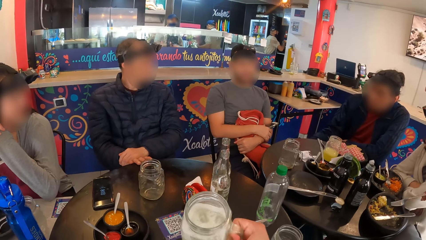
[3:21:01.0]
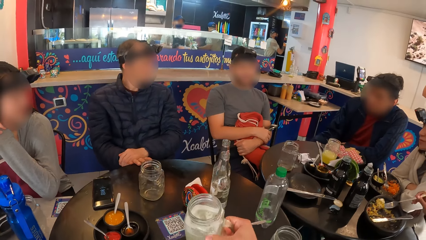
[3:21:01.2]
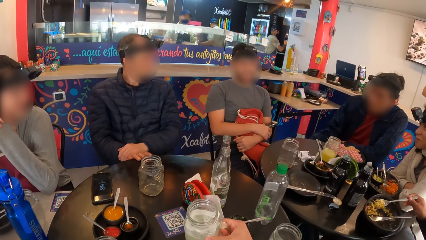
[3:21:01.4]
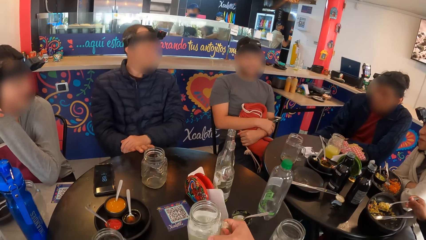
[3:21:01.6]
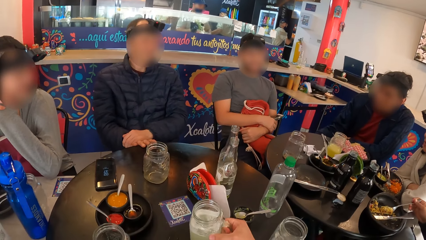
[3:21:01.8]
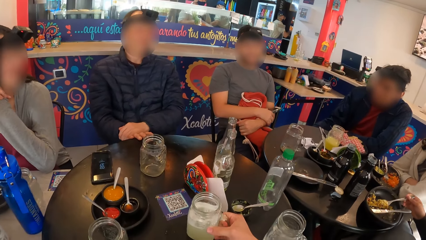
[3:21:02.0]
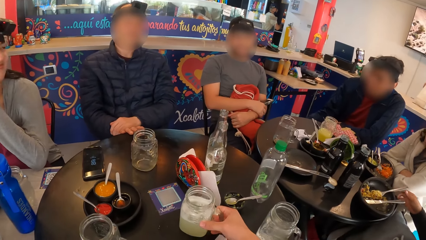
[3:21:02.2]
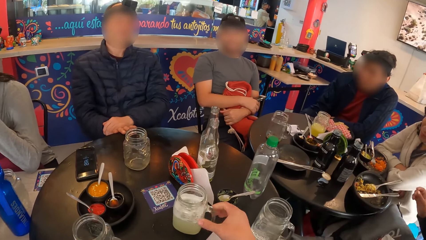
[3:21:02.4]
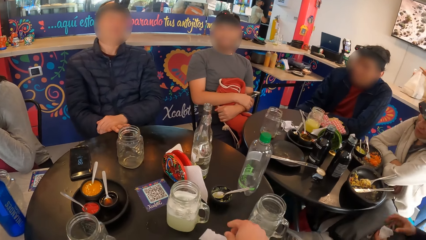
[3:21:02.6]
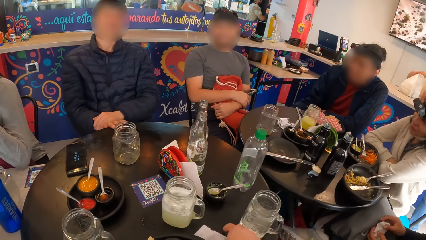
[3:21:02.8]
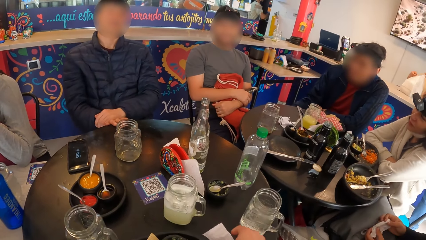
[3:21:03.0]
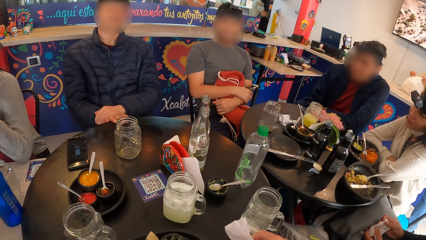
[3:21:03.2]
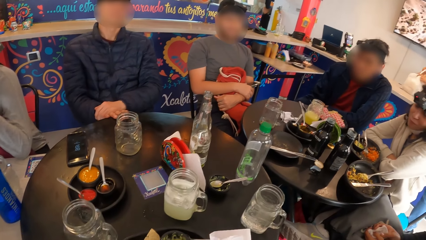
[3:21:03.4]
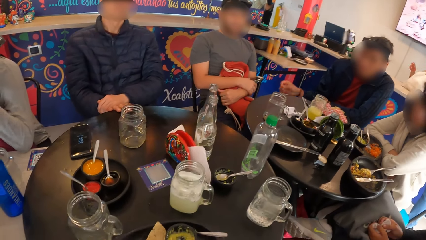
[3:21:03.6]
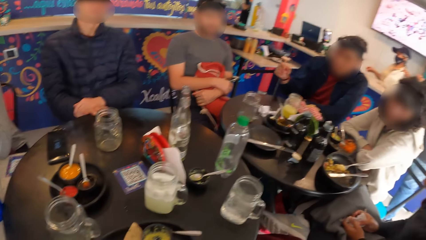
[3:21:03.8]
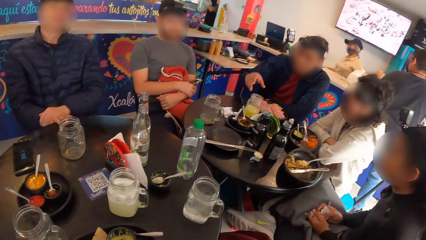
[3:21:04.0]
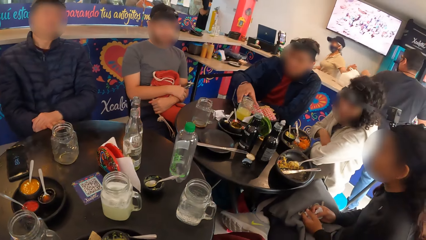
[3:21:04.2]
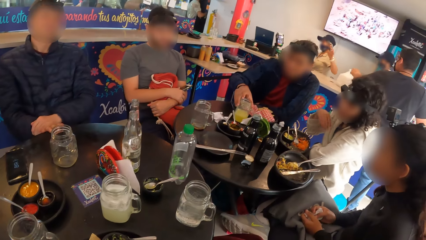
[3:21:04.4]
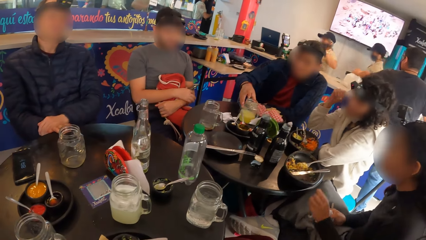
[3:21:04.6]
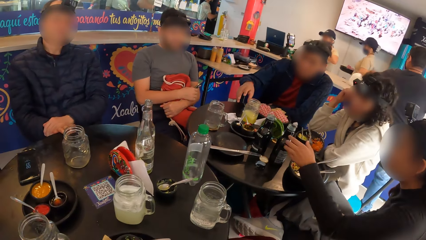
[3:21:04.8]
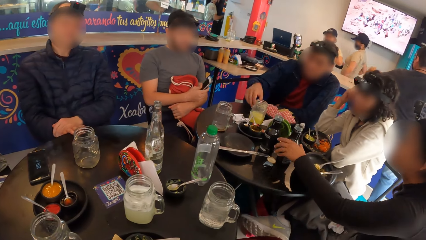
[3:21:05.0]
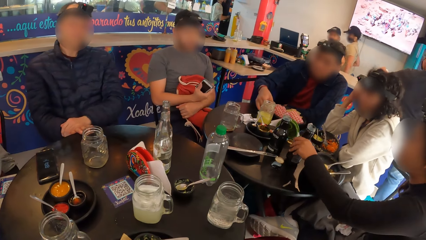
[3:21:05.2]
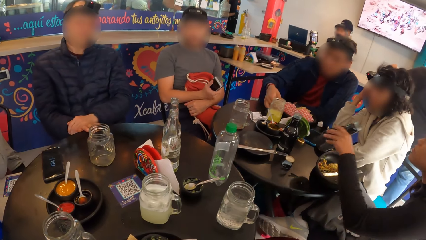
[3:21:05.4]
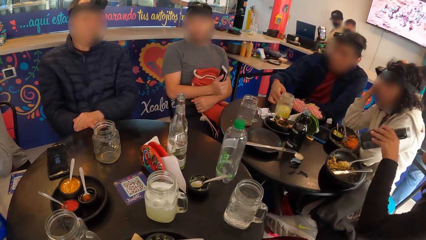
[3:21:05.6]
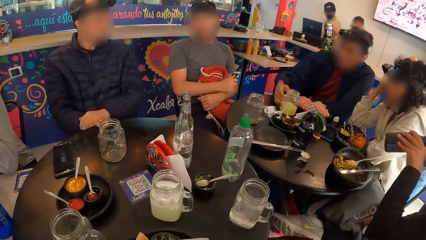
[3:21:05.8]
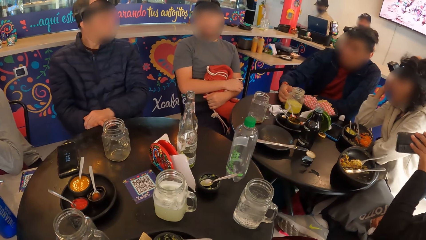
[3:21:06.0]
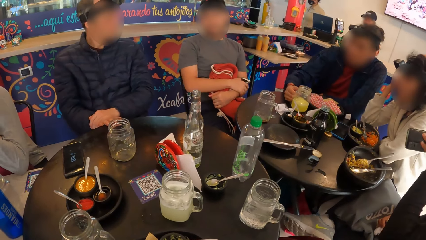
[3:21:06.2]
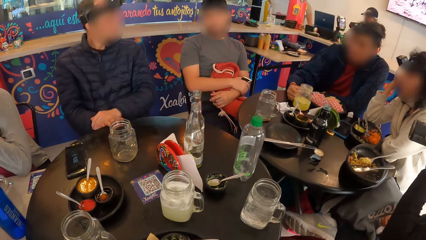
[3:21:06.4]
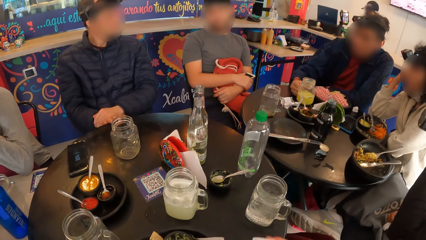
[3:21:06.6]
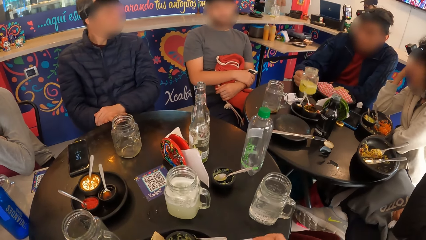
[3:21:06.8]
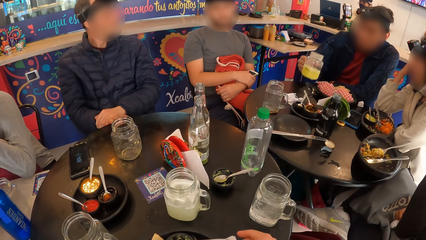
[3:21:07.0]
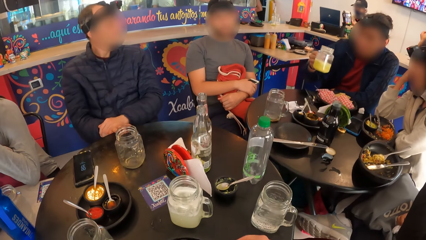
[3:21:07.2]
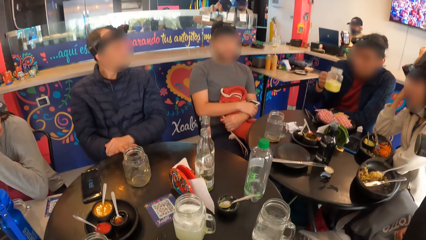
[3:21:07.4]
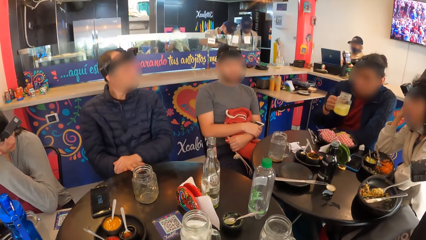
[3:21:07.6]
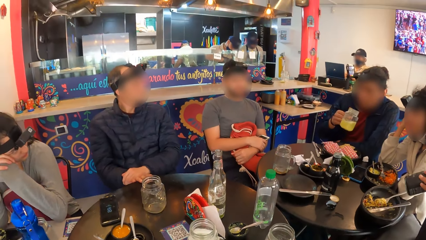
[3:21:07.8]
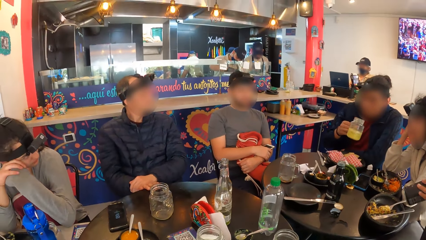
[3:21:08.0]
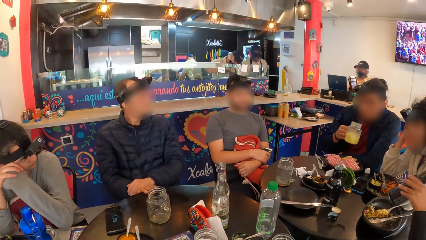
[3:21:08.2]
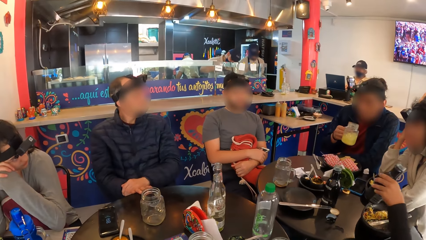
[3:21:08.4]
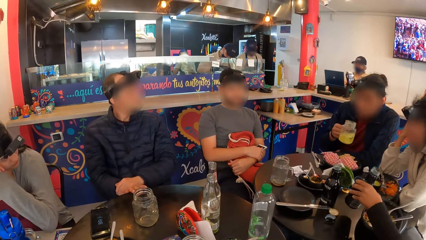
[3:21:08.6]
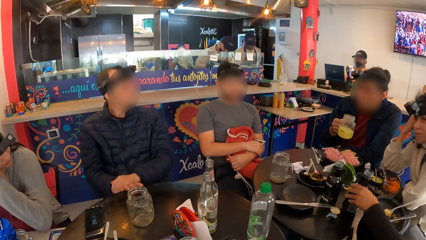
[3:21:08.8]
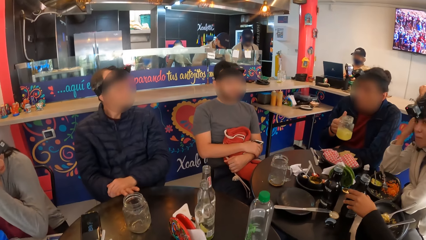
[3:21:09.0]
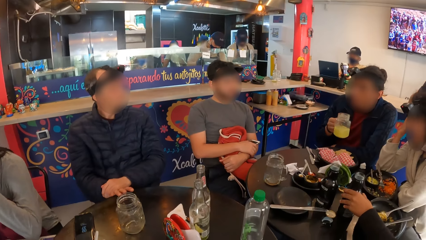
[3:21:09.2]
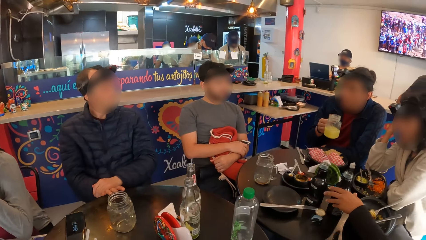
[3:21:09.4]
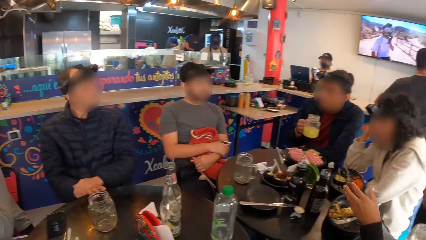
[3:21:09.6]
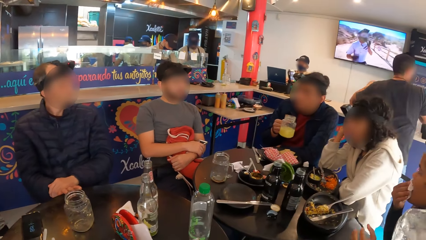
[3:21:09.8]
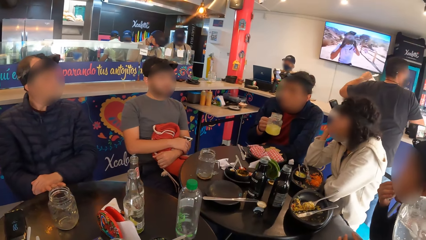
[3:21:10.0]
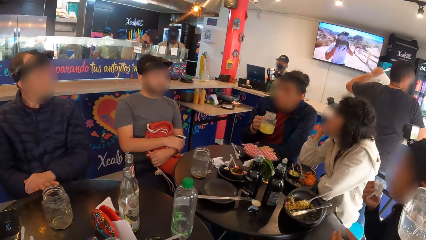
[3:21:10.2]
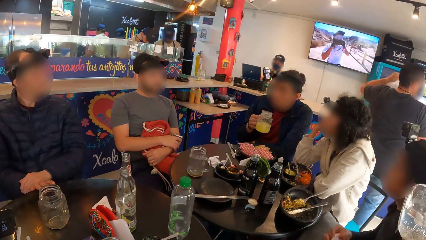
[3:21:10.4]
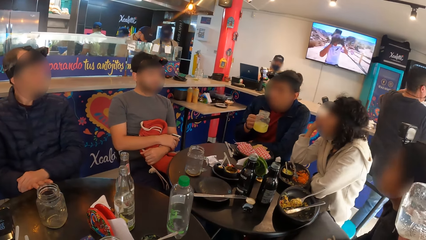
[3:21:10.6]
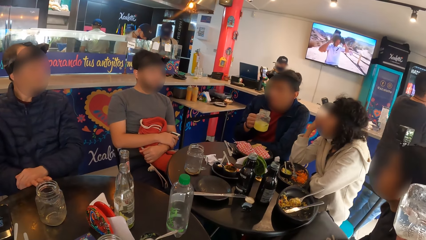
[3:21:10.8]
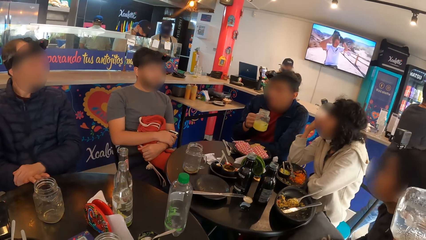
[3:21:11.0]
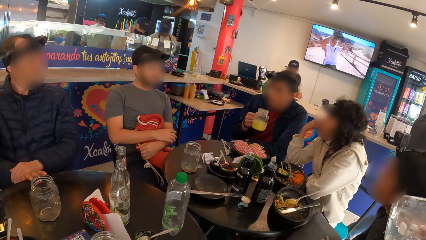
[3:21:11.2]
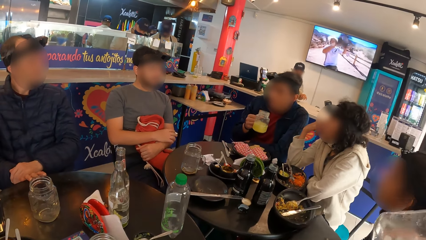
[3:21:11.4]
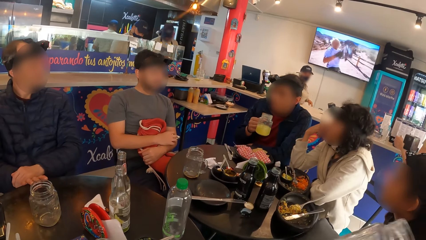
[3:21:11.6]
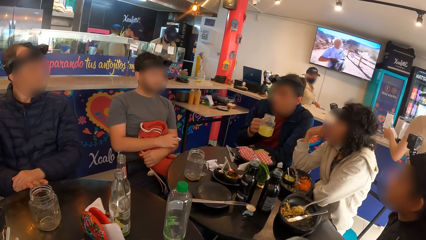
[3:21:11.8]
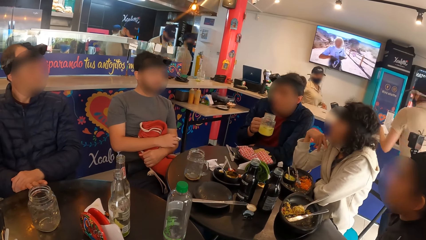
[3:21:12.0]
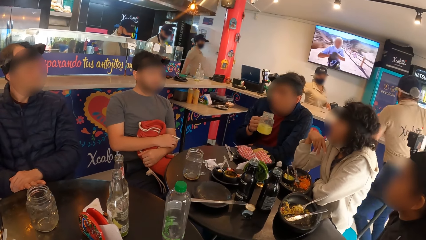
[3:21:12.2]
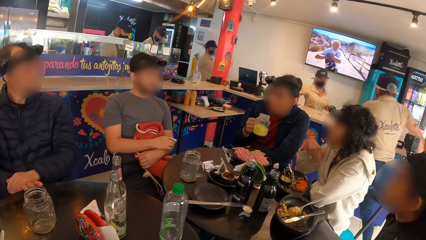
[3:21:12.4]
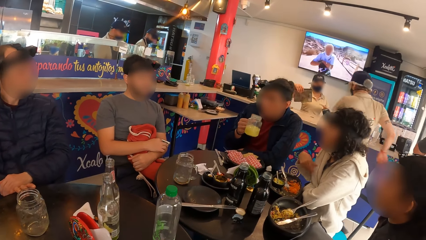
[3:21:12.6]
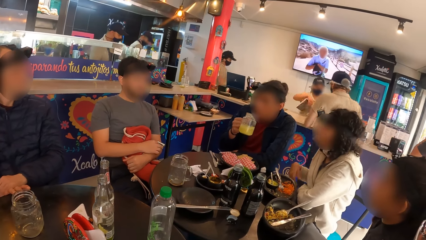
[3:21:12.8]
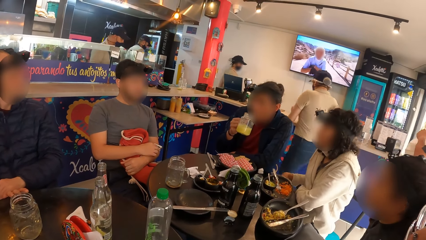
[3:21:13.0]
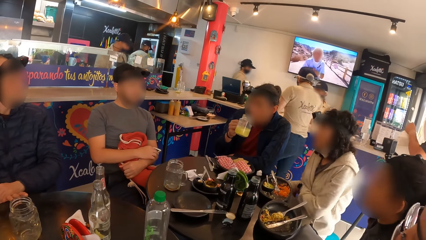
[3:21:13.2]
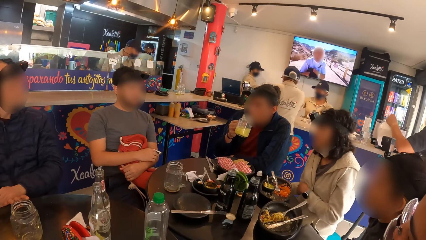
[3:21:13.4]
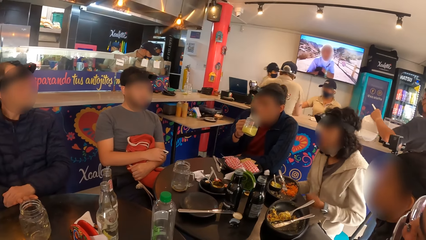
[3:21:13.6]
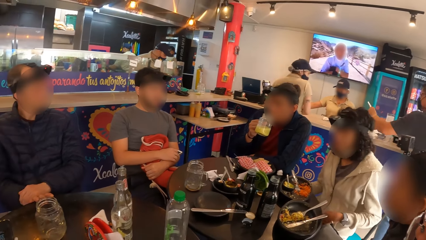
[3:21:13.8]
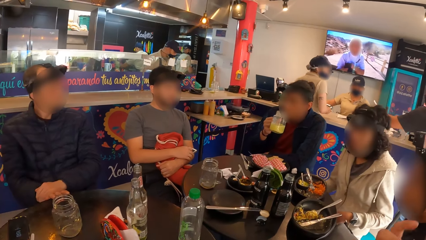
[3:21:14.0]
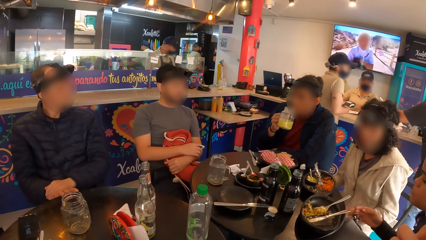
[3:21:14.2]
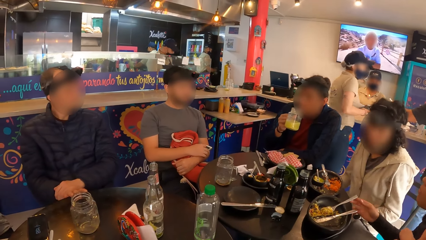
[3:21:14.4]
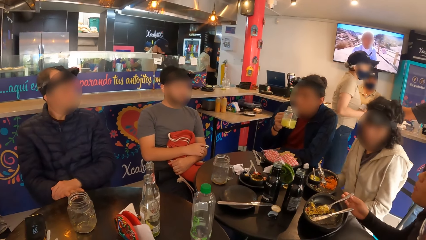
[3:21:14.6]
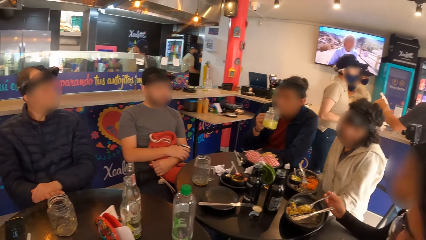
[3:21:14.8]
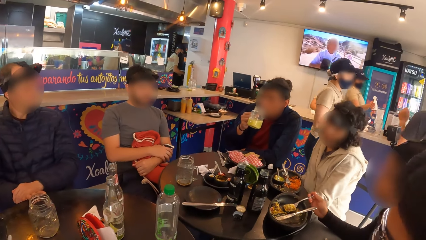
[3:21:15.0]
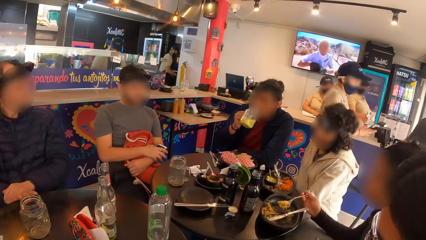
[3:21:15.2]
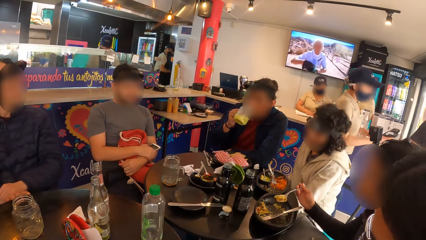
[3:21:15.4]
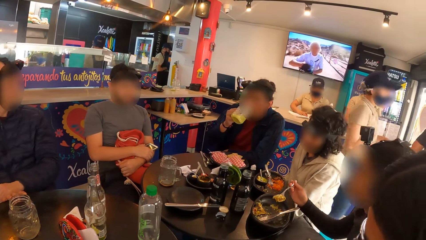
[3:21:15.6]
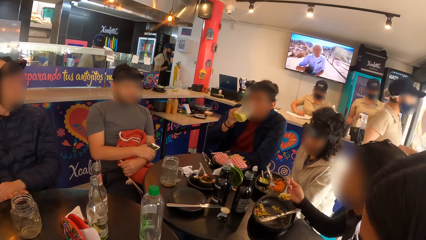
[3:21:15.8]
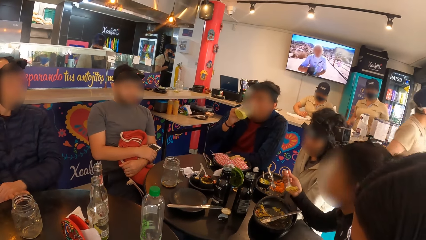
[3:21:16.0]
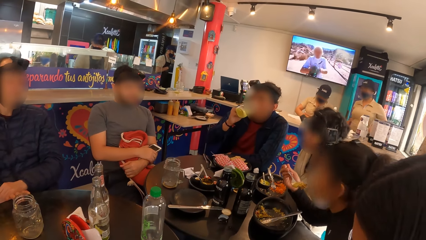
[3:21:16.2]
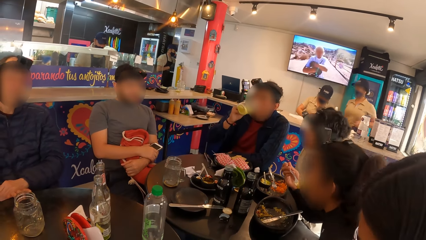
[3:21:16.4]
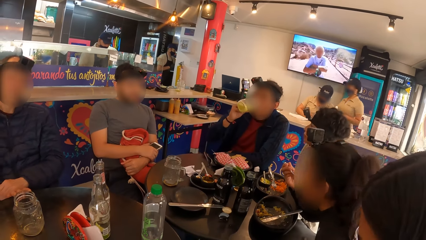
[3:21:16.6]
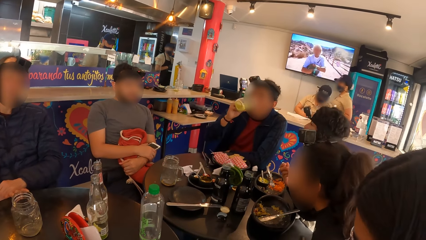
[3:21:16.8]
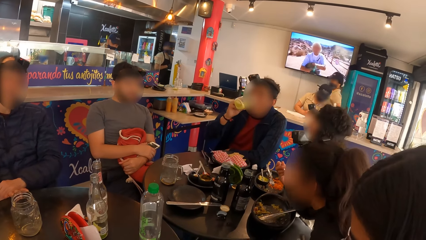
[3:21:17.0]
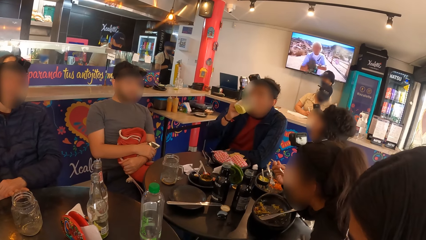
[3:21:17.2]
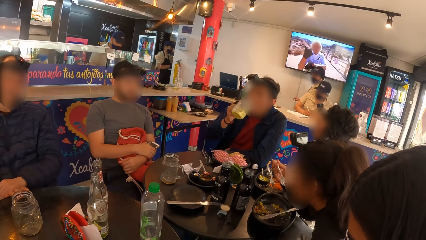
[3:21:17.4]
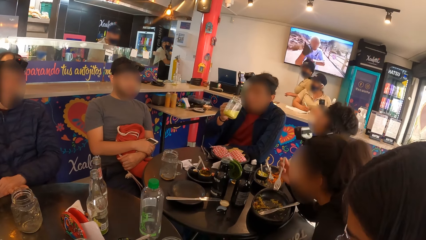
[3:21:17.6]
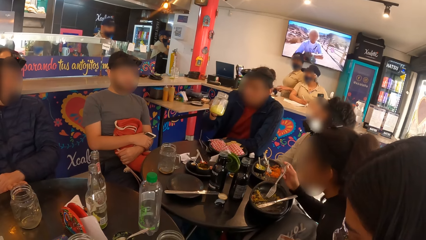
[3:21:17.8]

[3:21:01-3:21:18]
The camera wearer drops the cup on the table with her right hand. A woman drops the fork in the plate on the table with her right hand. The camera wearer picks the tissue from the table with her right hand. The woman cleans her right hand with the tissue in her left hand. The camera wearer looks around. A man picks a cup of juice from the table with his right hand. The woman picks the bottle from the table with her left hand and drinks from the bottle with her left hand. The camera wearer drops the tissue from the table with her right hand. She looks around. The woman drops the bottle on the table with her left hand, cleans her mouth with the tissue in her right hand, and picks the fork in the plate on the table with her right hand. The man drinks from the cup of juice with his right hand. The woman eats the egg in the plate on the table with the fork and knife with both hands.
